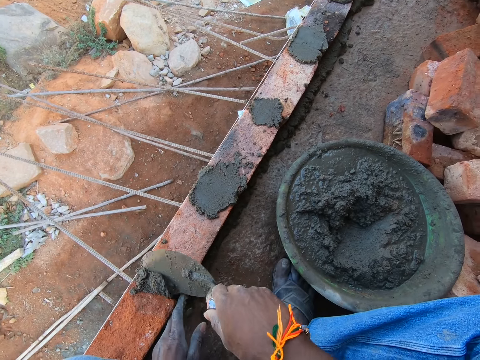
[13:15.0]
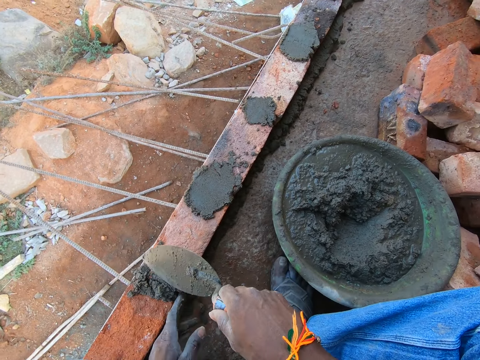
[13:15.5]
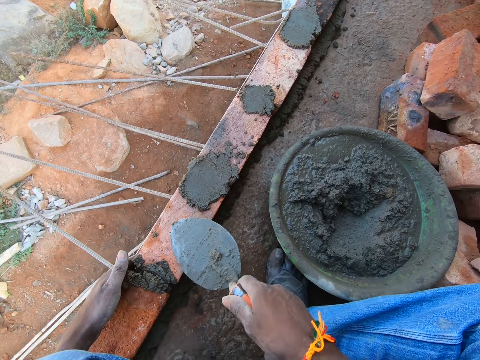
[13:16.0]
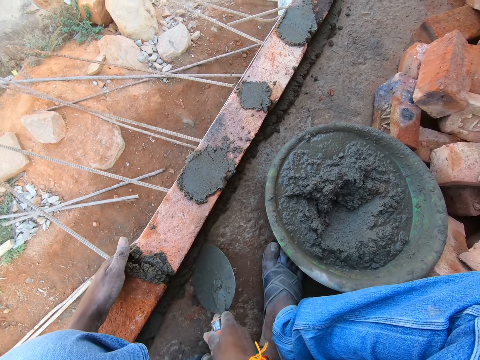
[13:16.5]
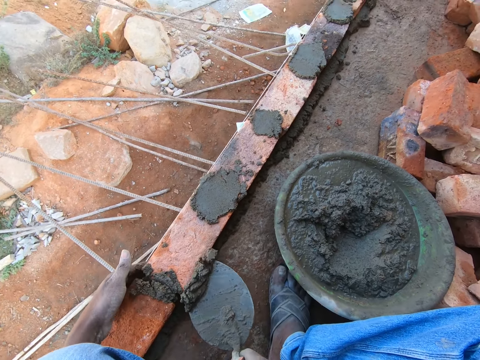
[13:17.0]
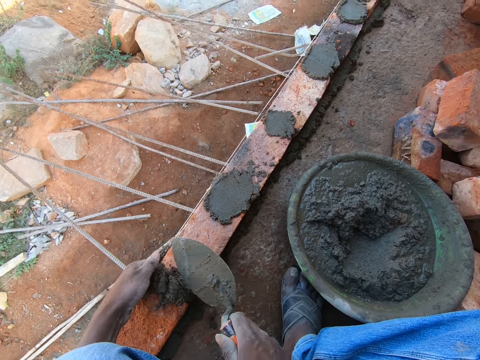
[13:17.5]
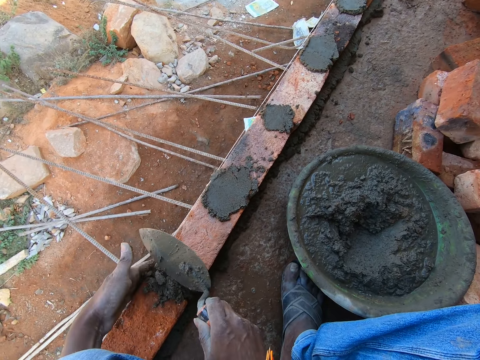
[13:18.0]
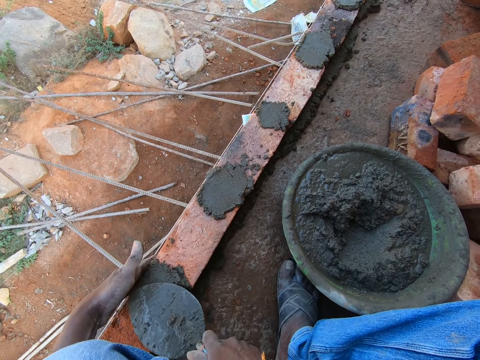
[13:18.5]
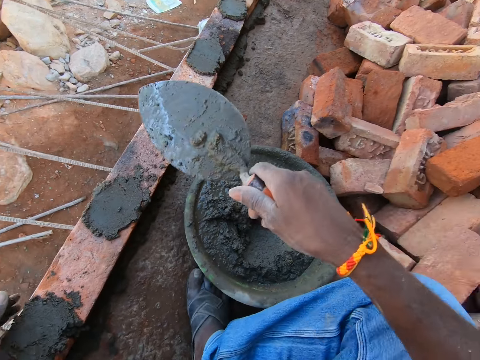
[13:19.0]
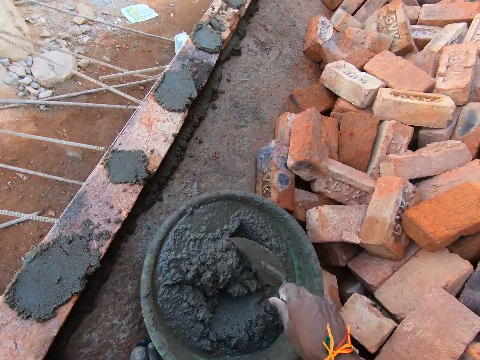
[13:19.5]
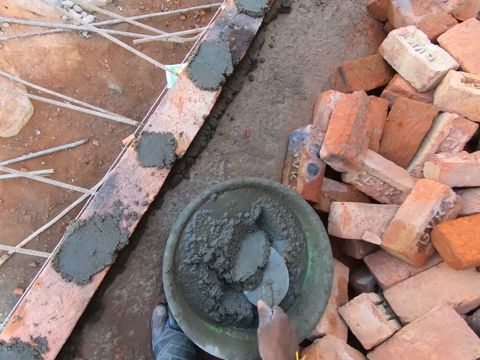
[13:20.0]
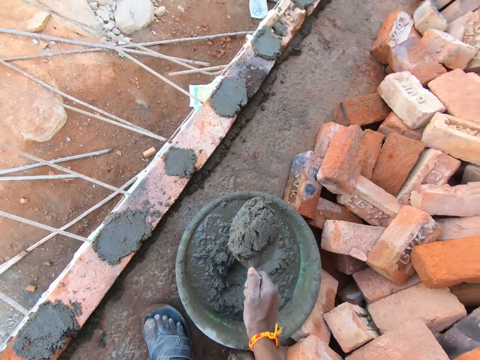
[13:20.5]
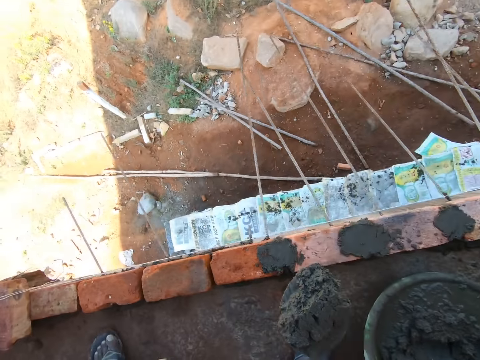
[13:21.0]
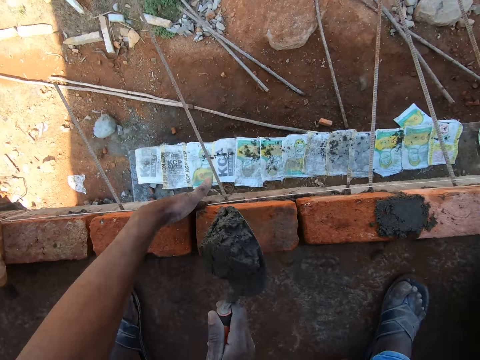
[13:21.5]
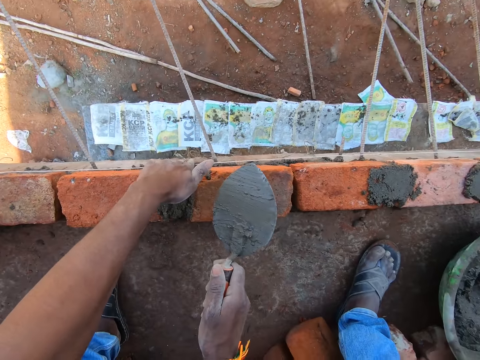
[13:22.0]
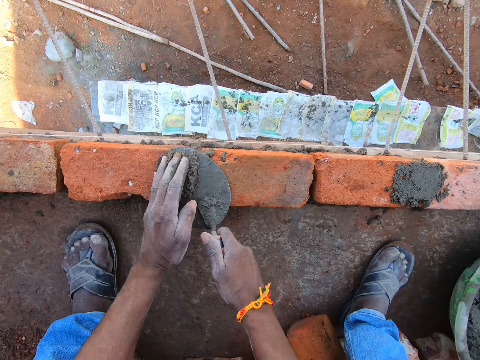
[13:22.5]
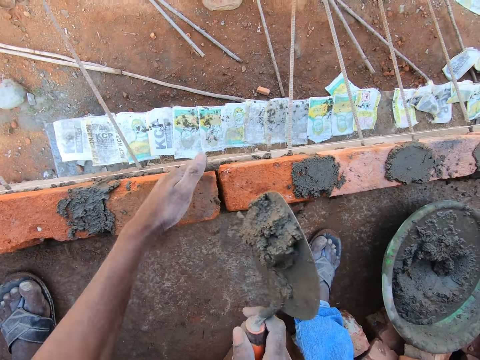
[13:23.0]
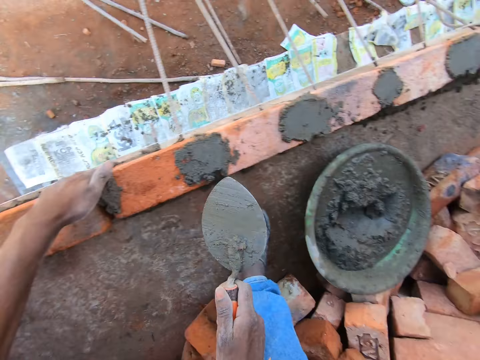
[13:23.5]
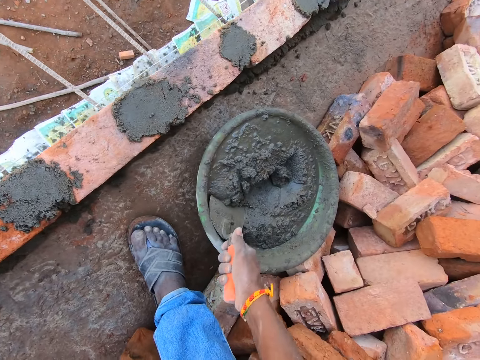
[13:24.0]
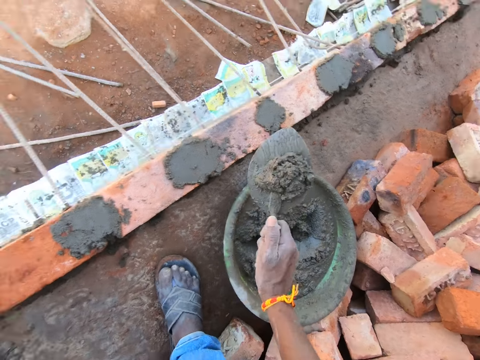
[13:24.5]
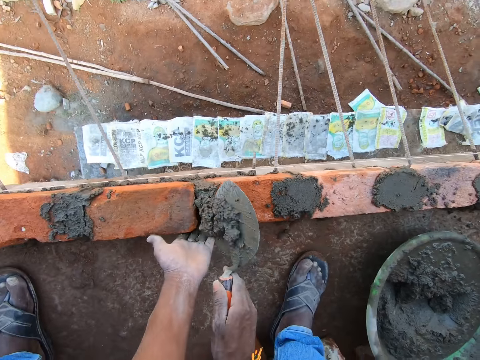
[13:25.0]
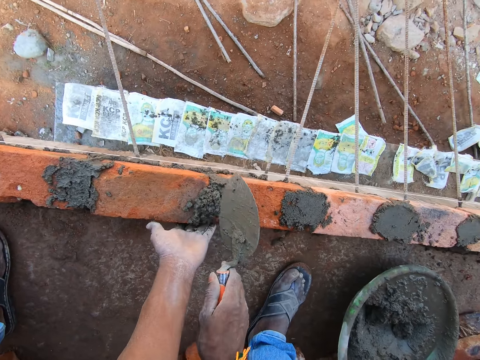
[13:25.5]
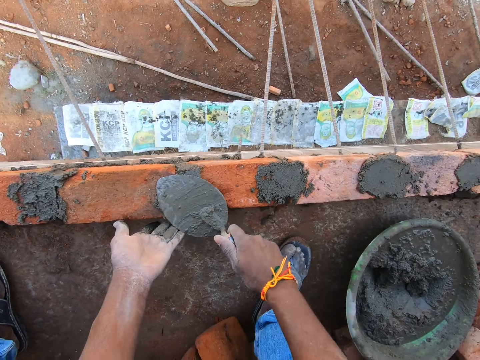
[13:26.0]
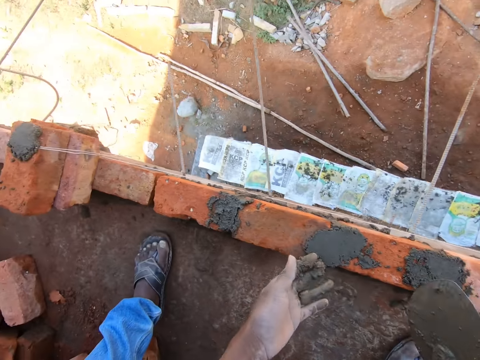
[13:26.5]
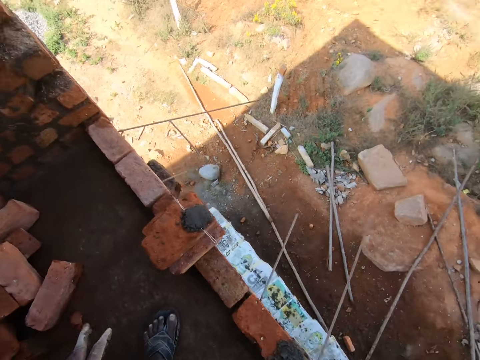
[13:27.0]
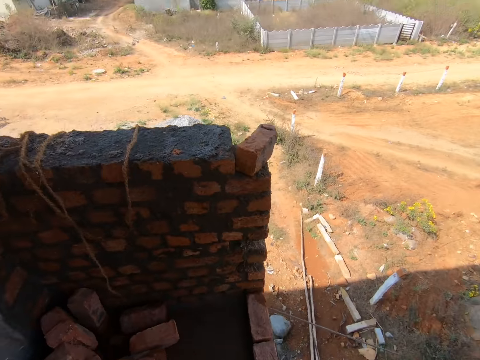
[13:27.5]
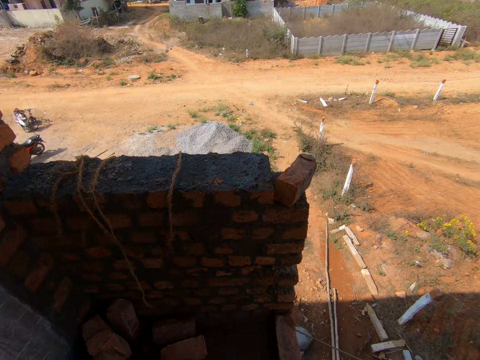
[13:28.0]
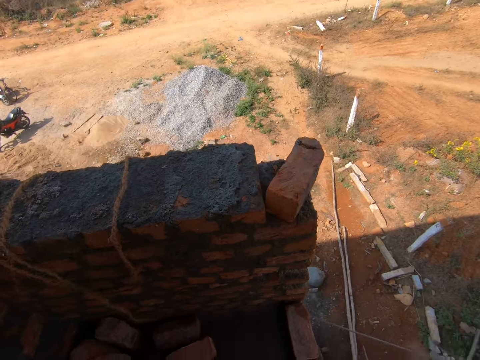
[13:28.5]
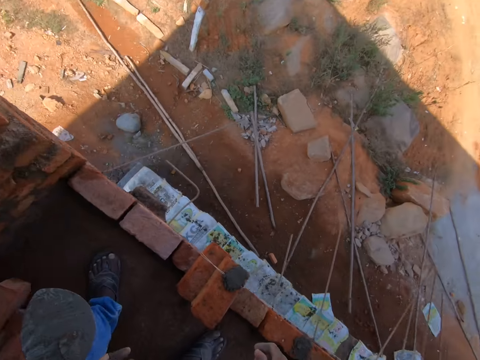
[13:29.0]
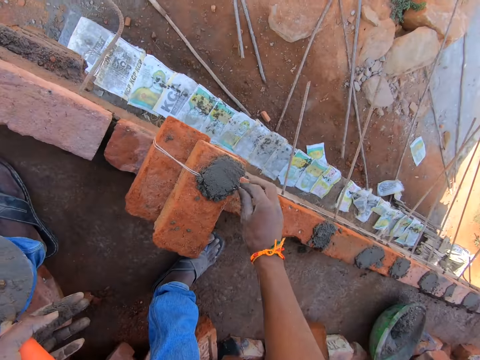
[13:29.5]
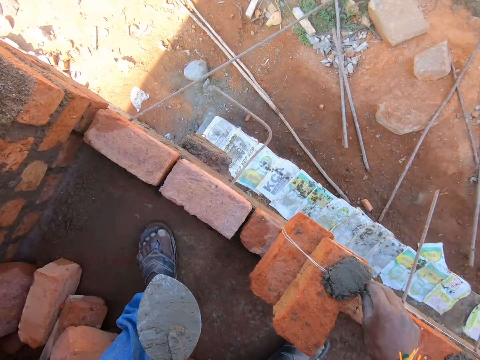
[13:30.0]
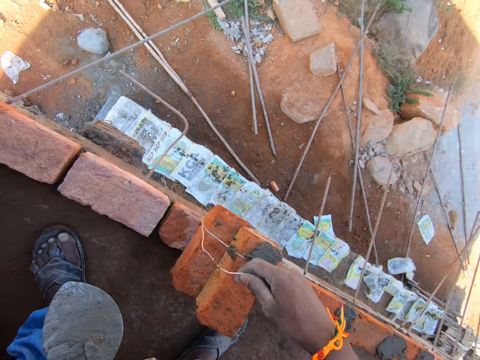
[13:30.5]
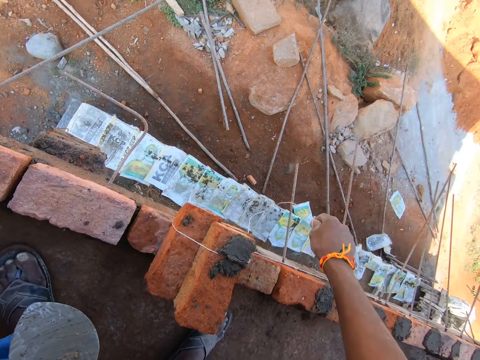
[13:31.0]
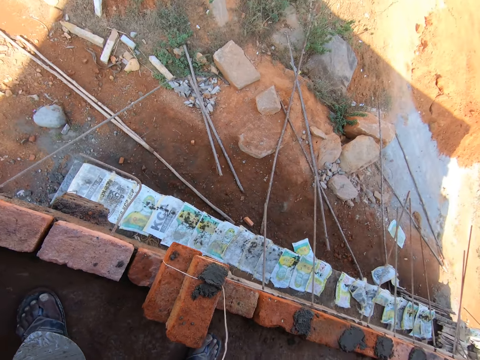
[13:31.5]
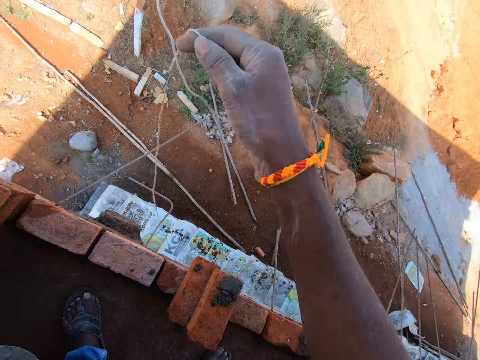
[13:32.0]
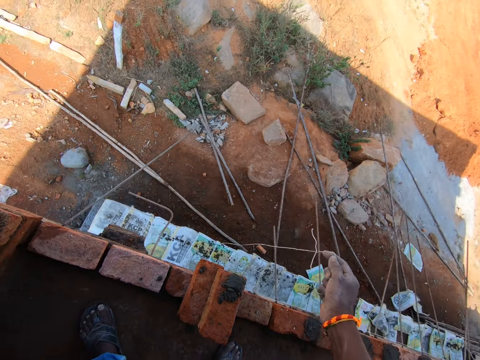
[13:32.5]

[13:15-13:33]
The camera wearer applies the concrete between the bricks. They scoop the concrete with a trowel. They drop the concrete between the bricks. They spread the concrete on the bricks. They scoop the concrete with the trowel. They apply the concrete between the bricks. They scoop the concrete with the trowel. They drop the concrete between the bricks. They scoop the concrete with the trowel. They apply the concrete between the bricks. They spread the concrete on the bricks. They look aside. They walk around. They move the string from the bricks. They unfold the bricks.

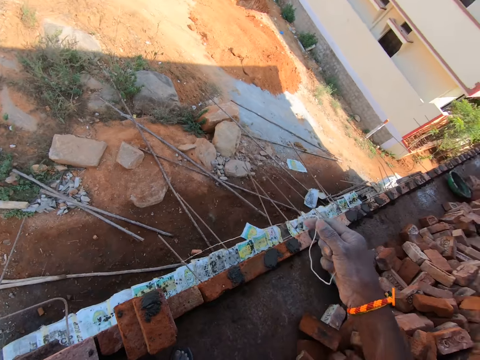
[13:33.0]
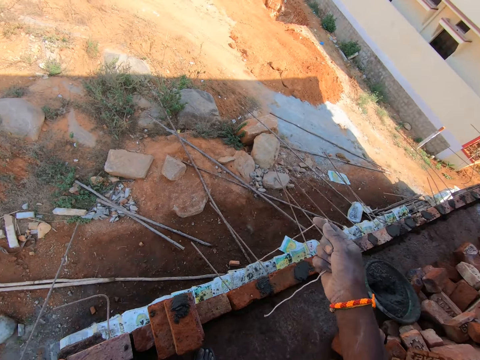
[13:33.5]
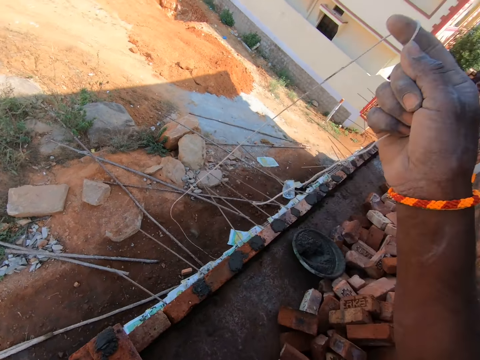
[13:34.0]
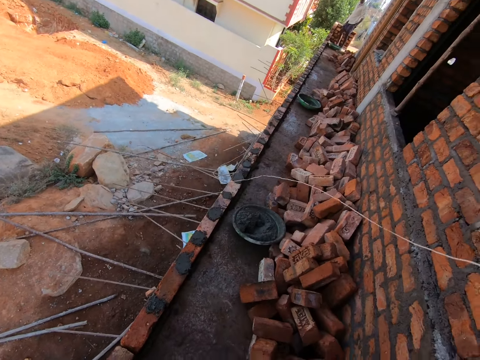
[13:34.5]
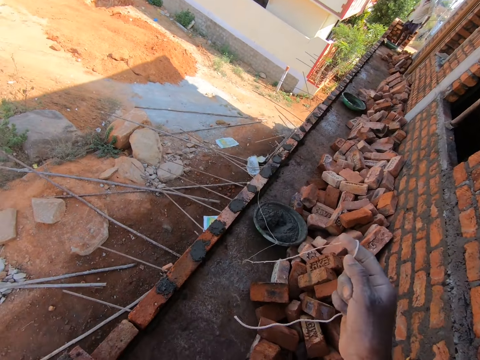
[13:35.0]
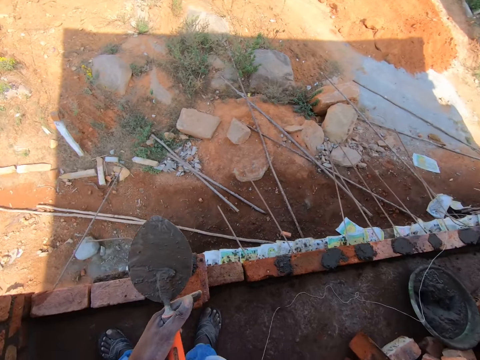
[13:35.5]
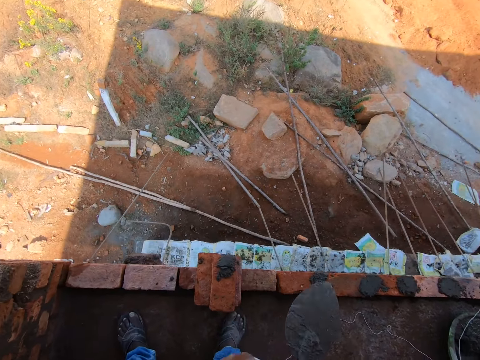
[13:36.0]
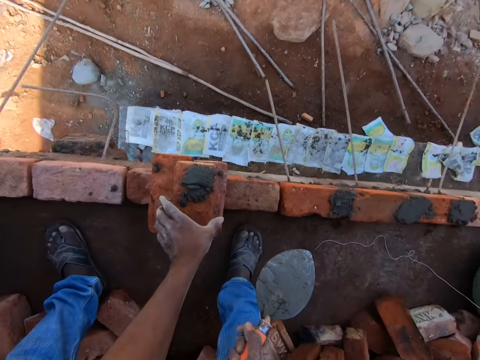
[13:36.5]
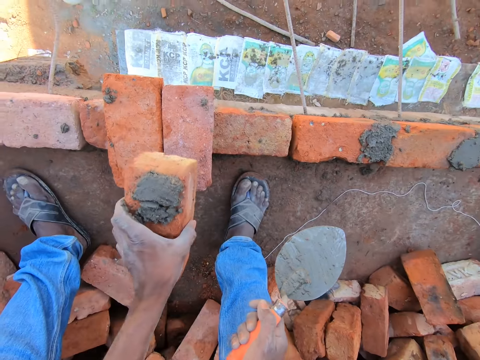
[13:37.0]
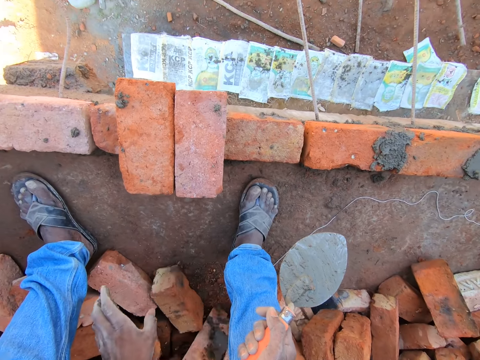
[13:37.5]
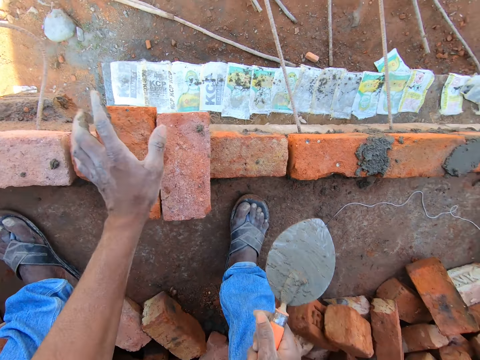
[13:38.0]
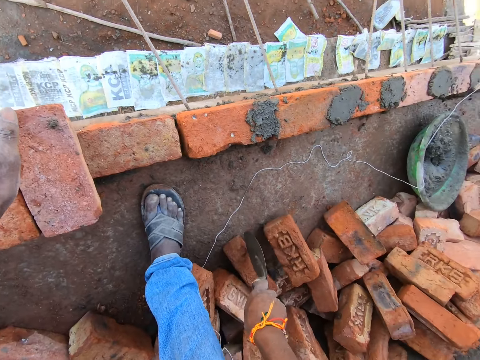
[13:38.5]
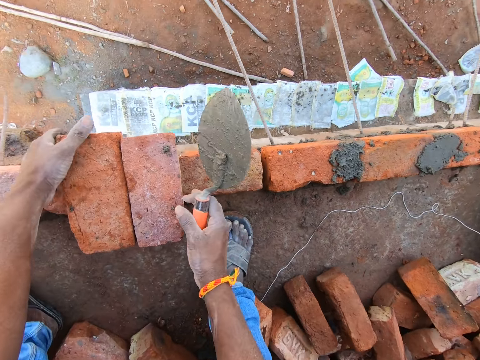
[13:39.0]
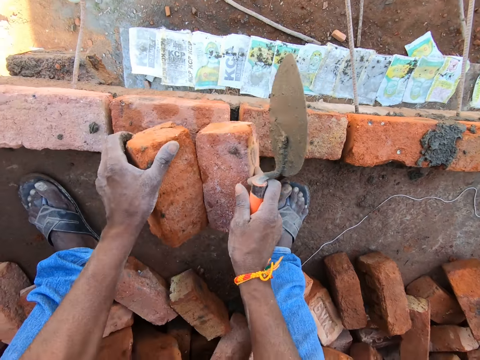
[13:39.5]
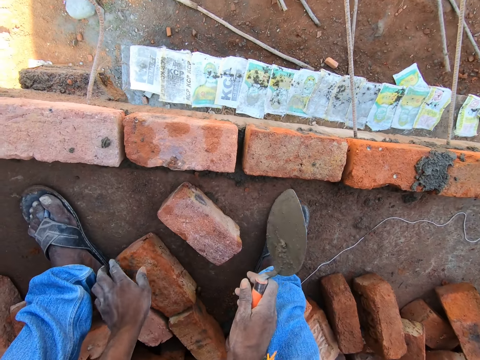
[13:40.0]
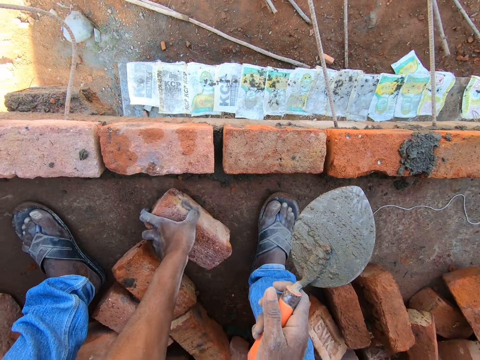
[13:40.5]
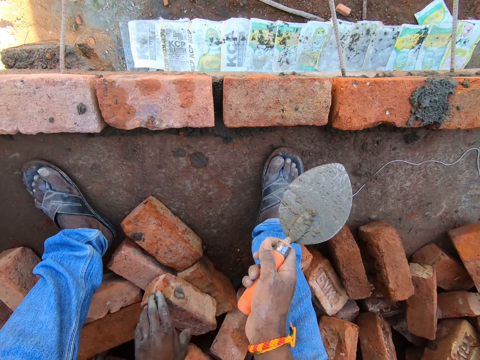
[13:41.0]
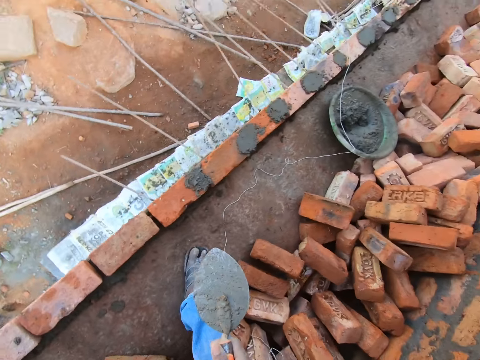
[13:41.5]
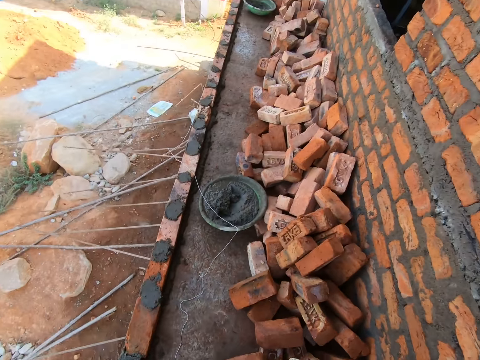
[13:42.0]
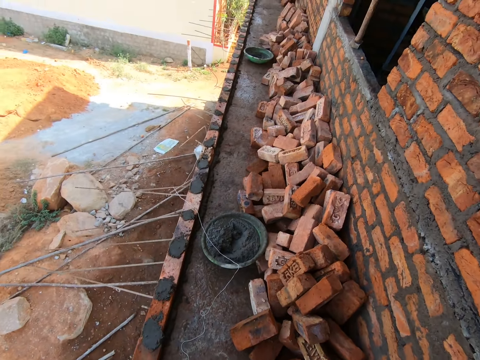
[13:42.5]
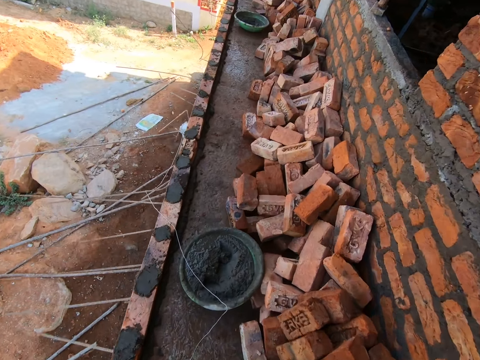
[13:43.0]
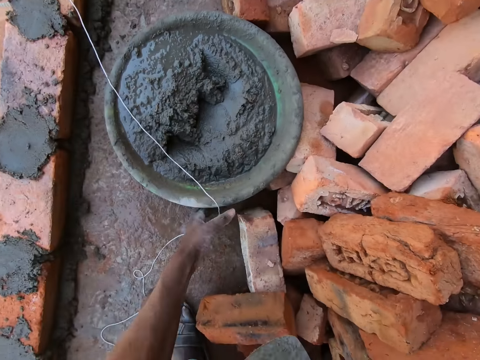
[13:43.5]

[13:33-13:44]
The camera wearer picks a brick. They drop the brick on the ground. They drop the bricks on the ground. They pick a brick. They drop the brick. They walk in the construction site.
